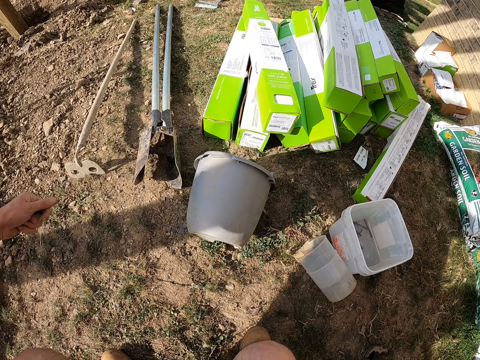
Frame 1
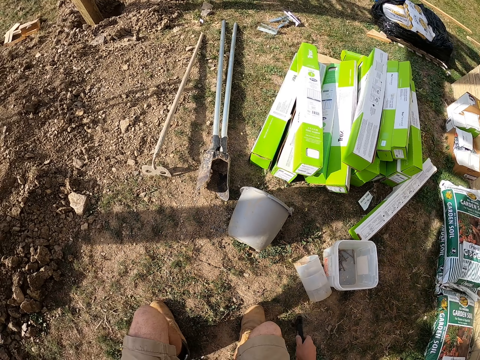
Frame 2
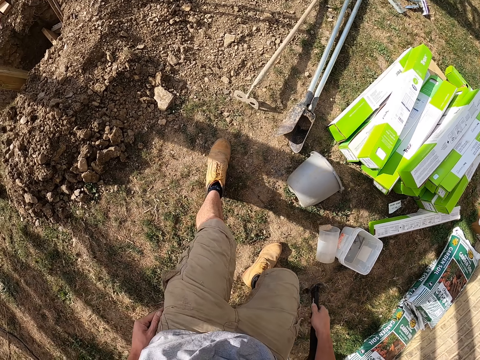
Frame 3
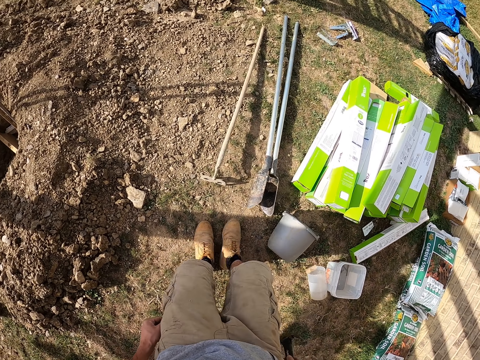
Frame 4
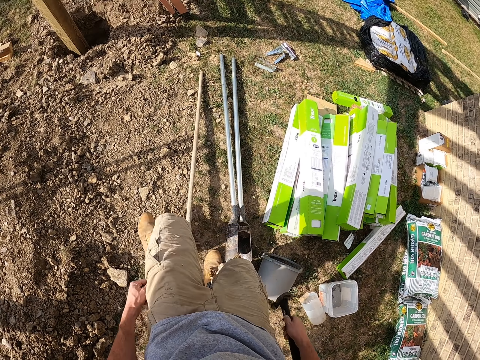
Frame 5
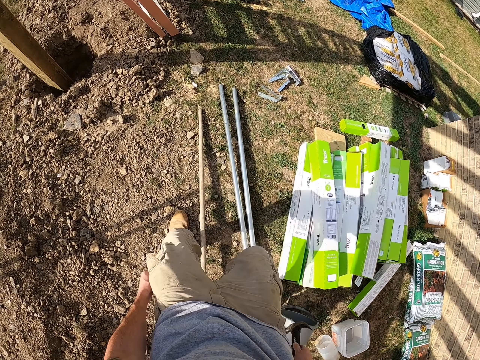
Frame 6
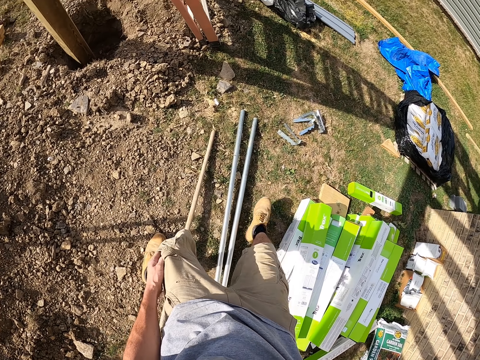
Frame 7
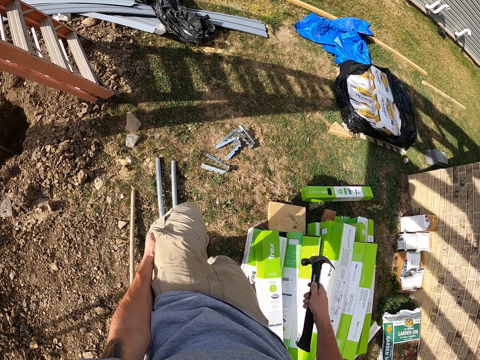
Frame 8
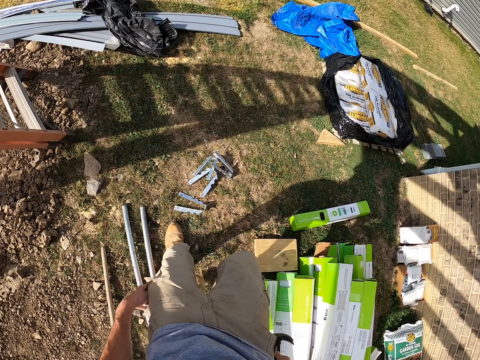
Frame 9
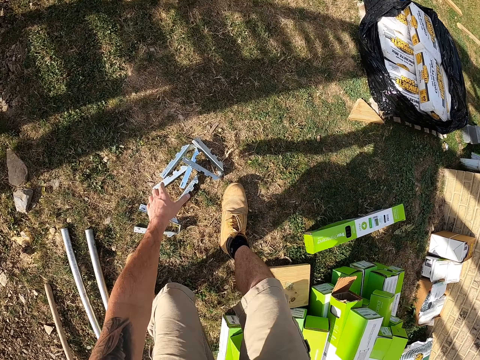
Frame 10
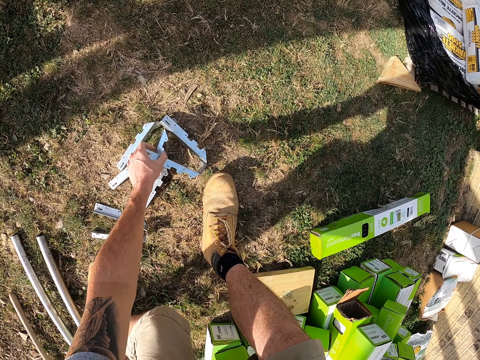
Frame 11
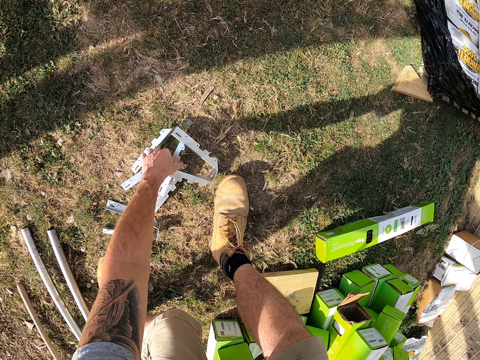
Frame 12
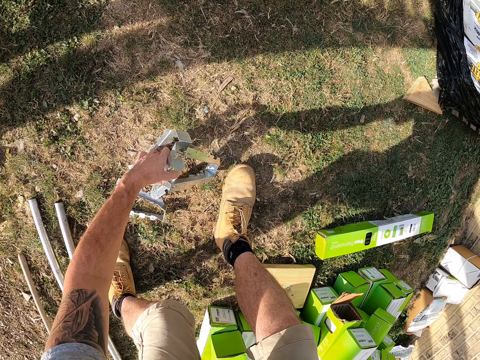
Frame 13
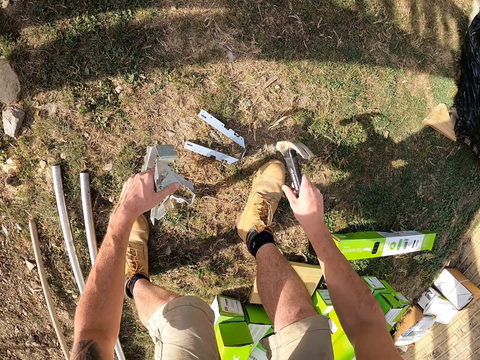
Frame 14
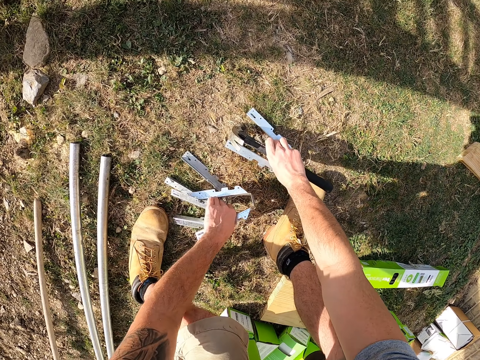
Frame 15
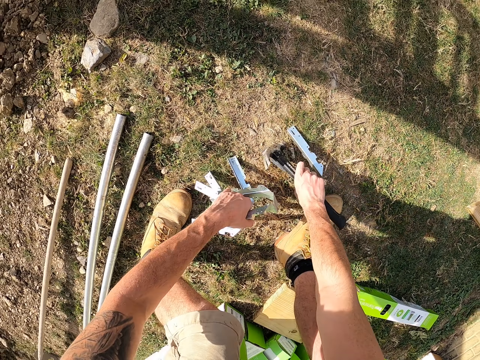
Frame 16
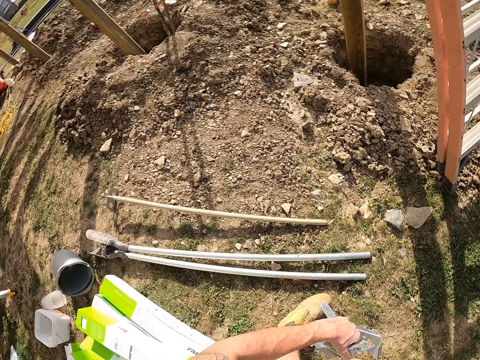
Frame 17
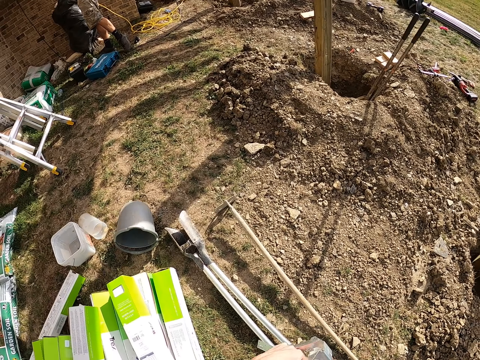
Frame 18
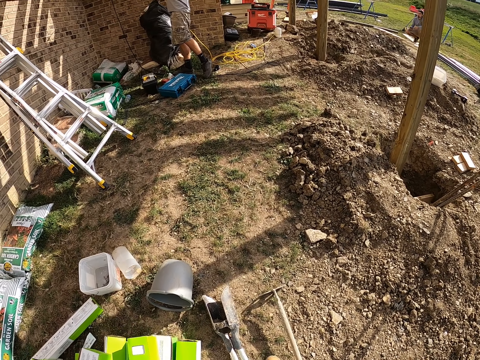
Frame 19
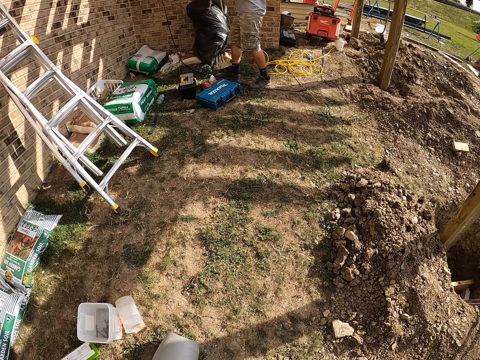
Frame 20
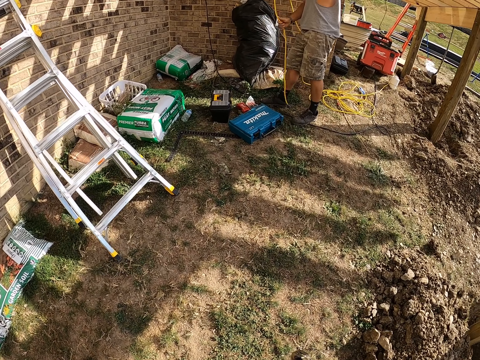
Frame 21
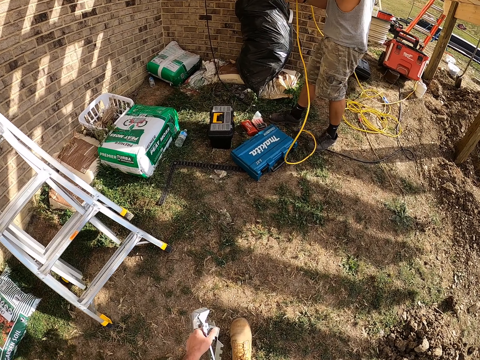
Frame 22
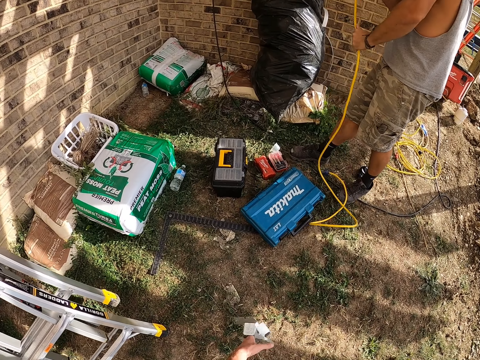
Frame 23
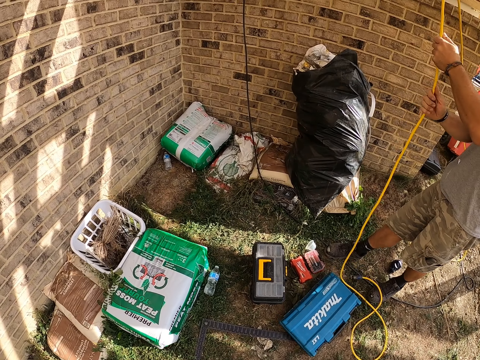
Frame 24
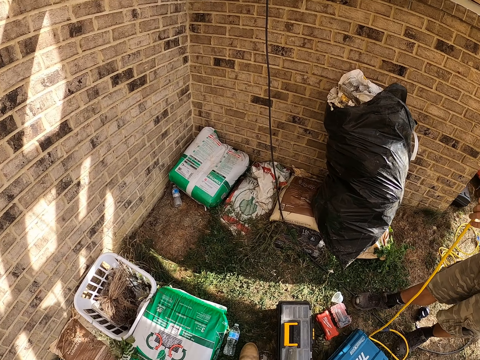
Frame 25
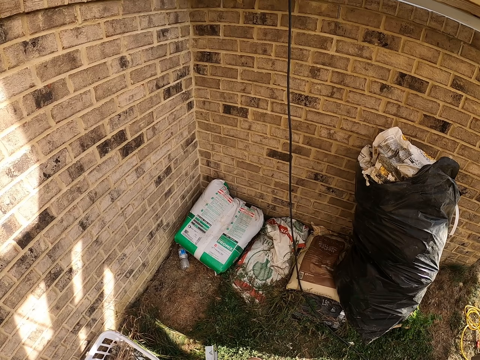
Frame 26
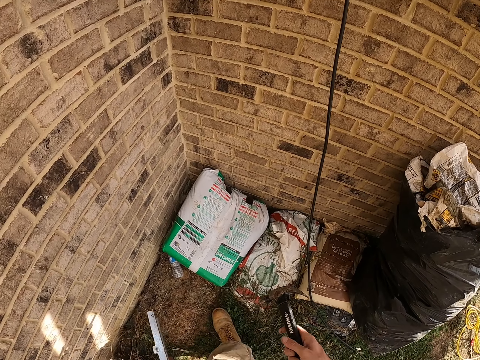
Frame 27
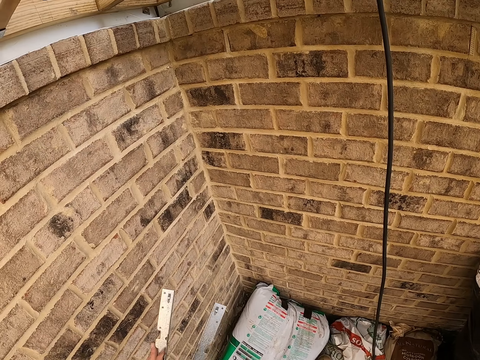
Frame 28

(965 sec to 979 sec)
The camera wearer takes a hammer from the ground. He stands up and walks around. He puts the nails in the pocket and touches the pocket with his left hand. He picks up the hinge from the ground and carries the hinge. He stands up and walks around.

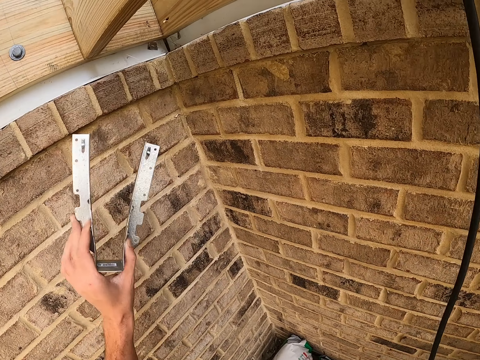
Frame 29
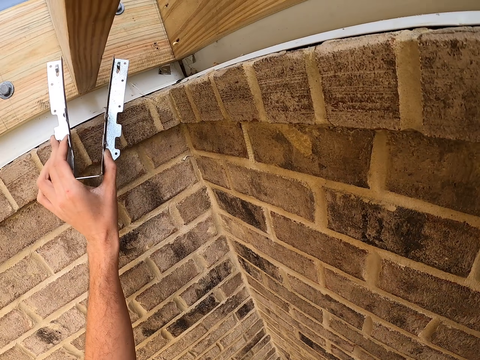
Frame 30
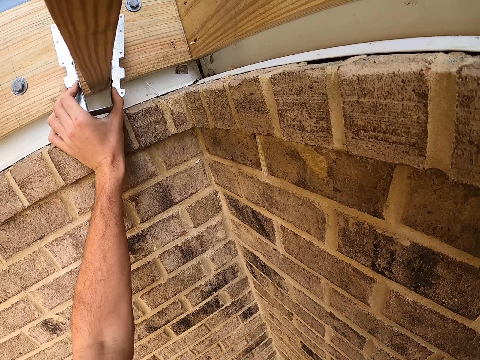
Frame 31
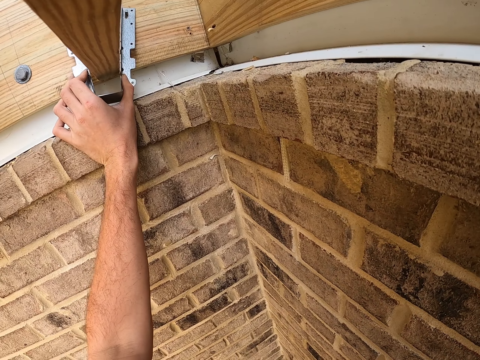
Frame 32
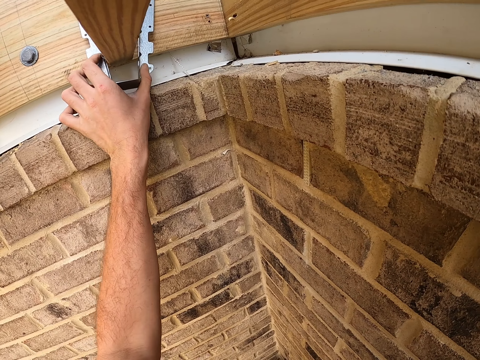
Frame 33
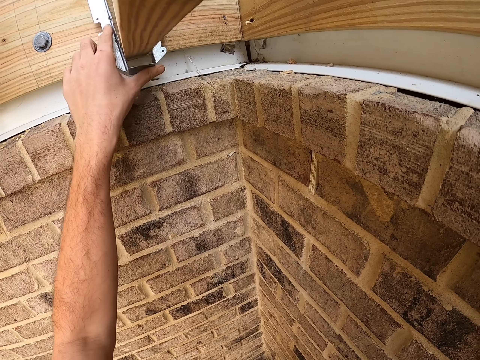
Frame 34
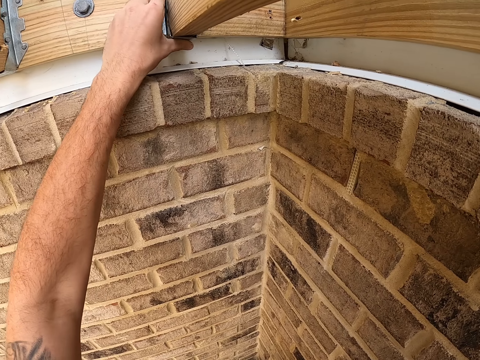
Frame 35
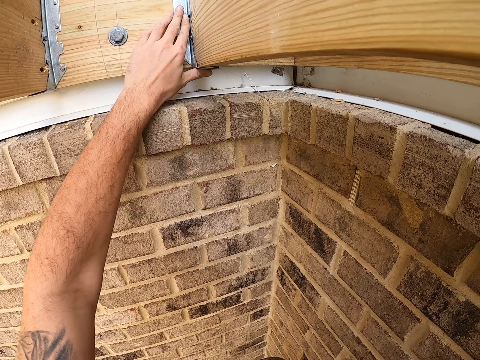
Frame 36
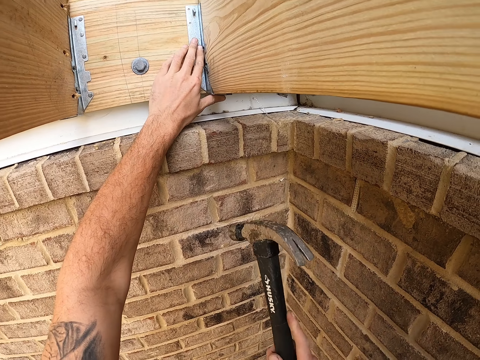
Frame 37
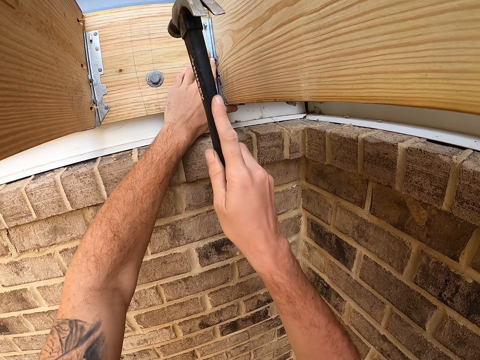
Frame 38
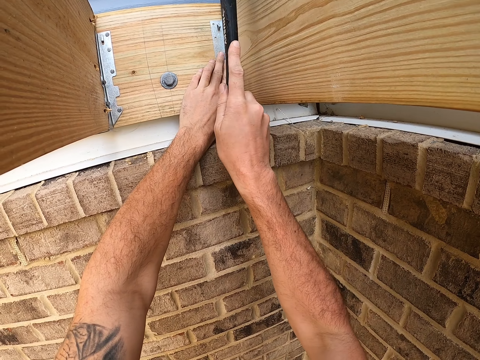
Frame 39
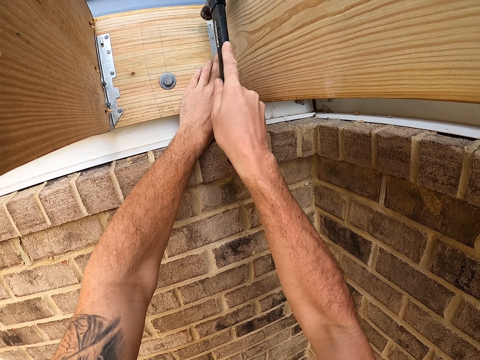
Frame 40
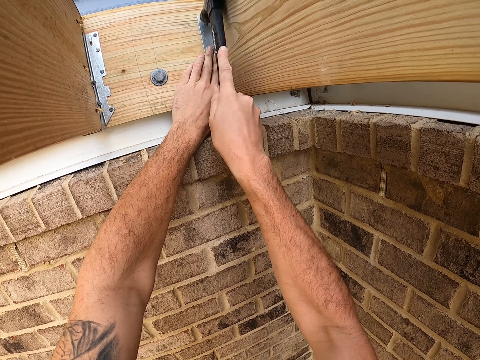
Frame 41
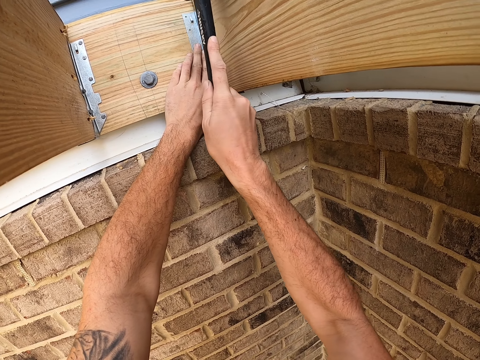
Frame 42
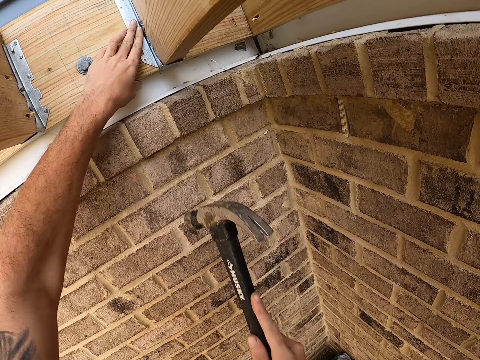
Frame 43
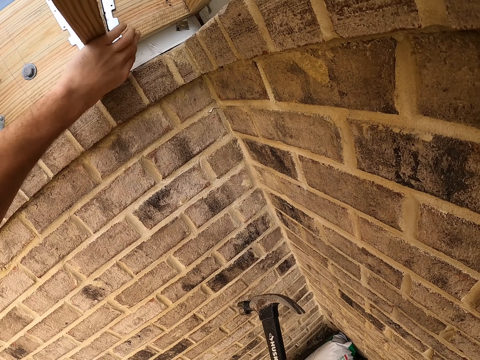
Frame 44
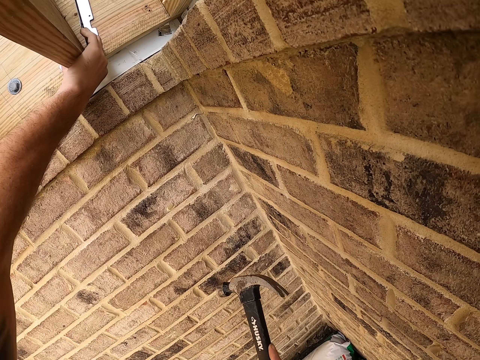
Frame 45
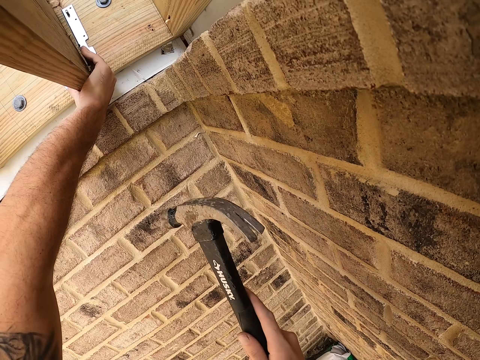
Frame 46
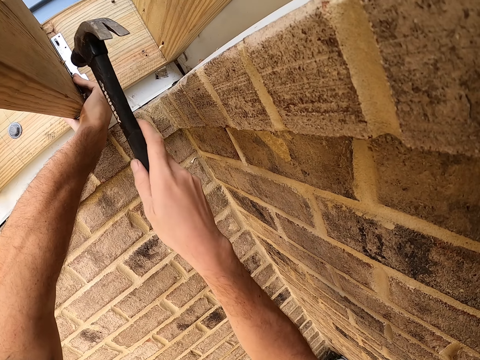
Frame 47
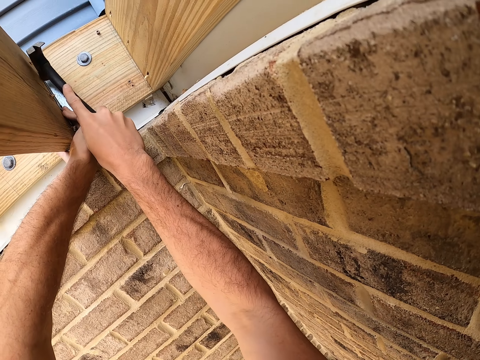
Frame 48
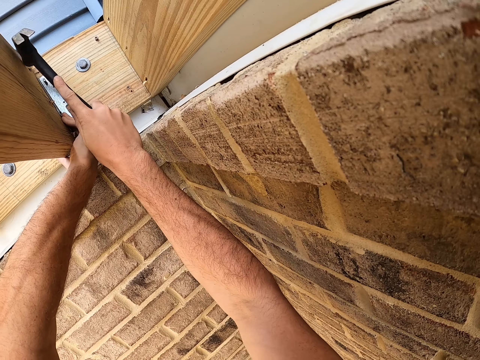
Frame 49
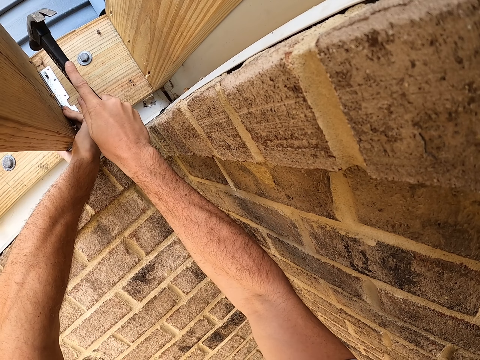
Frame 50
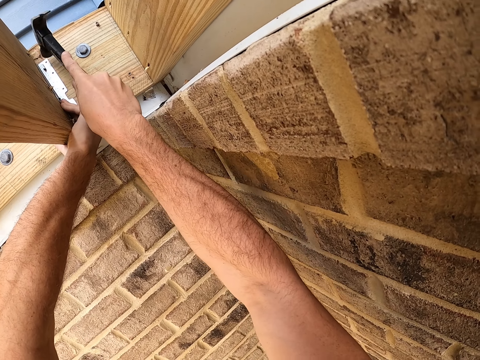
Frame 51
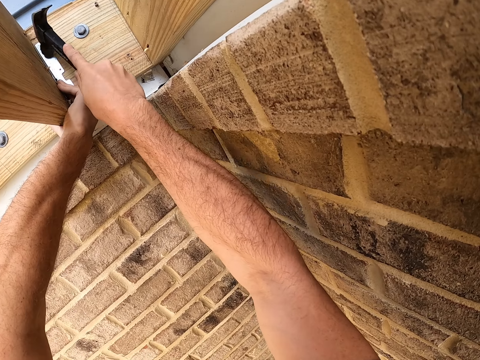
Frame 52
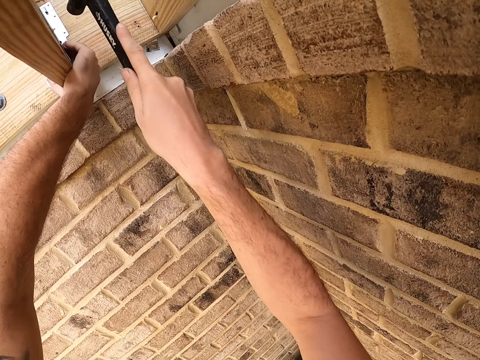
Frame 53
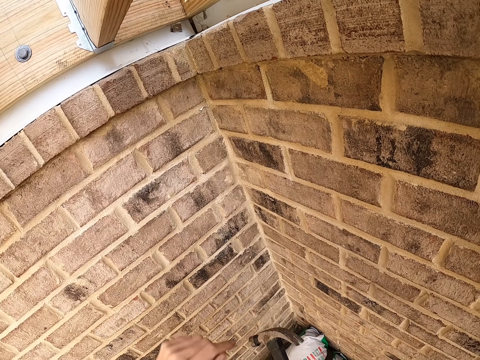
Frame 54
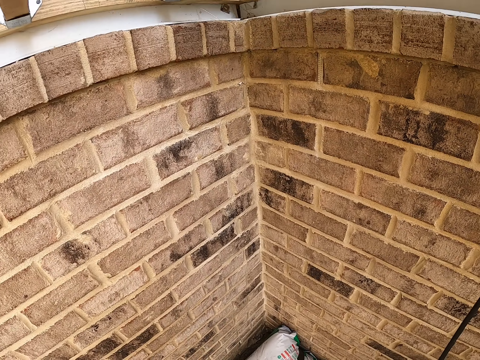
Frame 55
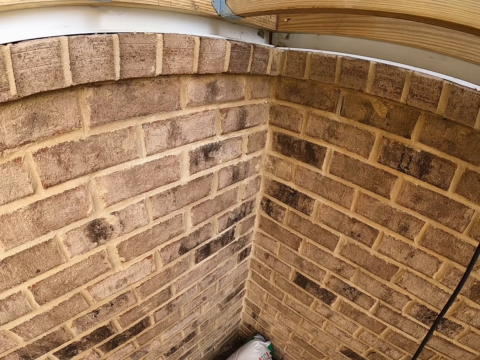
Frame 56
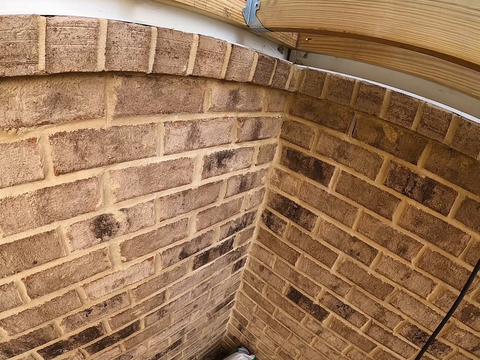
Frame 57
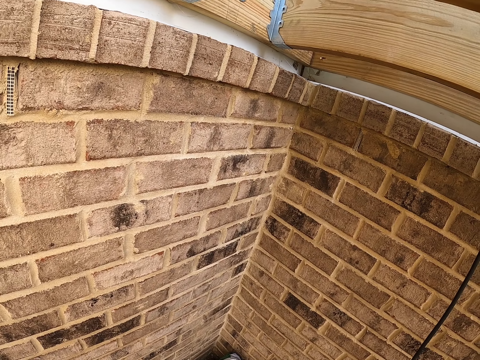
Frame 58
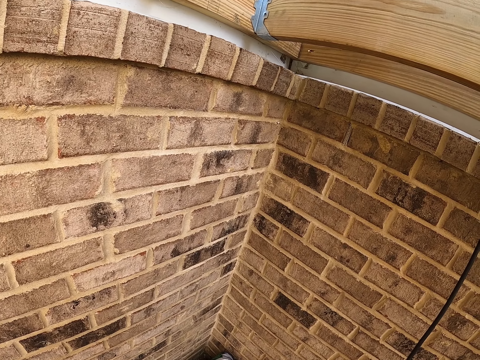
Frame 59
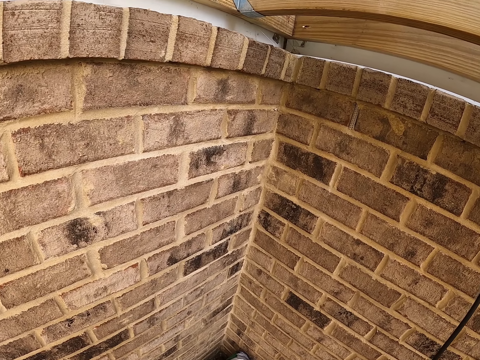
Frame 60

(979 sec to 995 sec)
The camera wearer lifts up his left hand. He places the hinge on the wood and adjusts the hinge on the wood. He hits the nail in the hinge with the hammer in the right hand. He adjusts the hinge on the wood and hits the nail in the hinge with the hammer in the right hand. He looks around.
